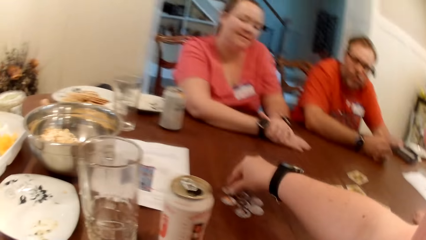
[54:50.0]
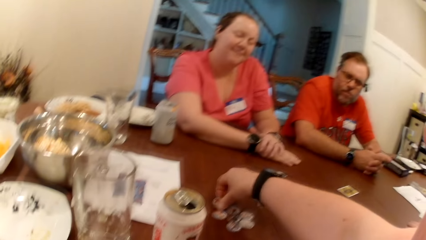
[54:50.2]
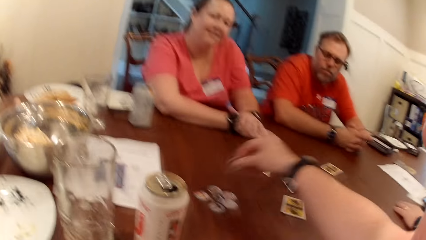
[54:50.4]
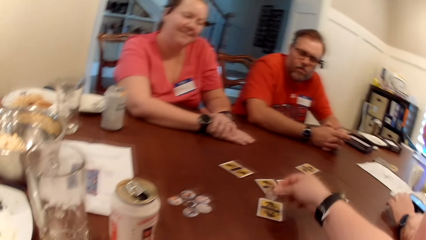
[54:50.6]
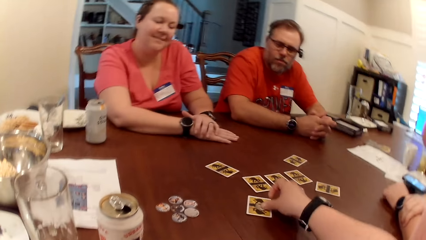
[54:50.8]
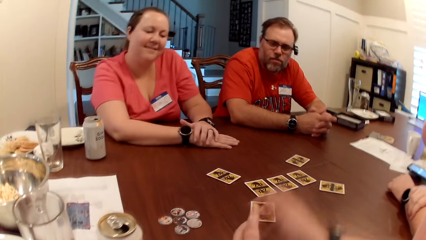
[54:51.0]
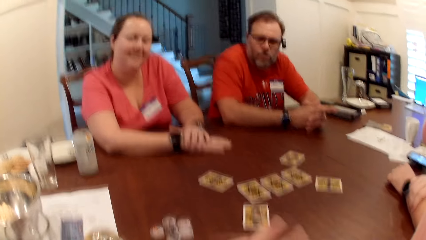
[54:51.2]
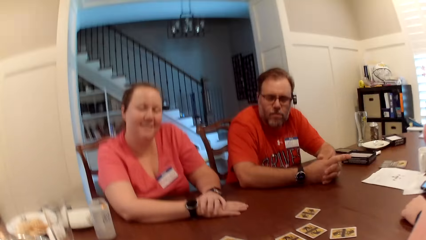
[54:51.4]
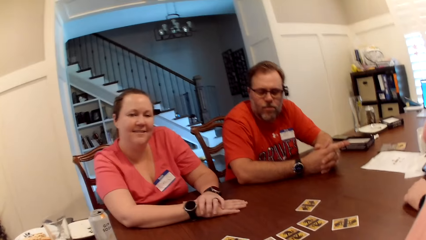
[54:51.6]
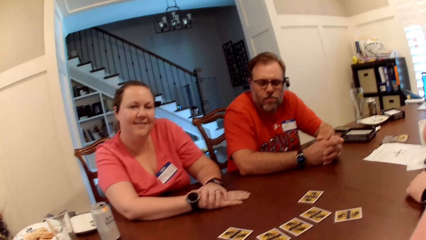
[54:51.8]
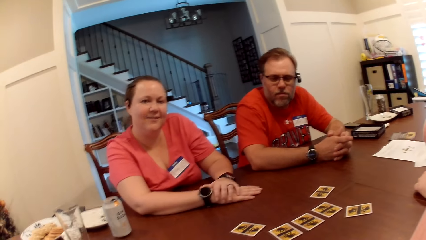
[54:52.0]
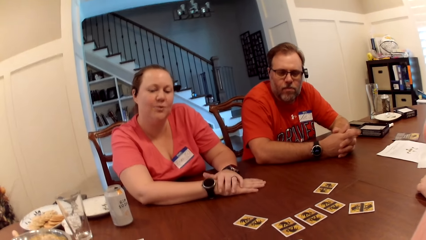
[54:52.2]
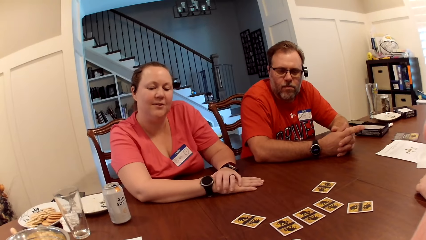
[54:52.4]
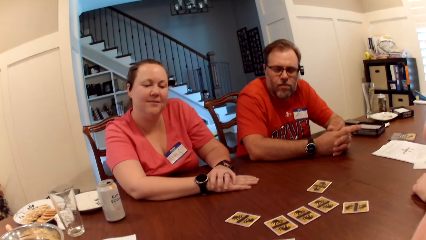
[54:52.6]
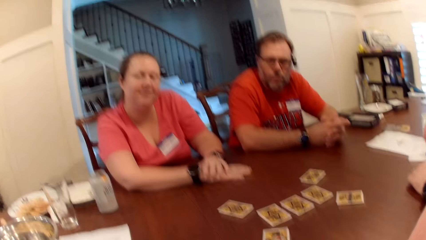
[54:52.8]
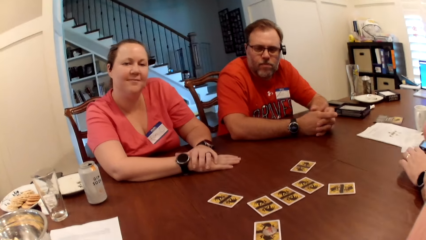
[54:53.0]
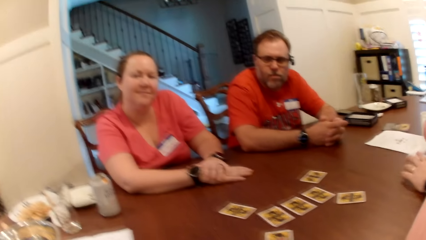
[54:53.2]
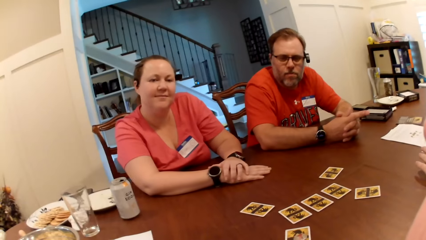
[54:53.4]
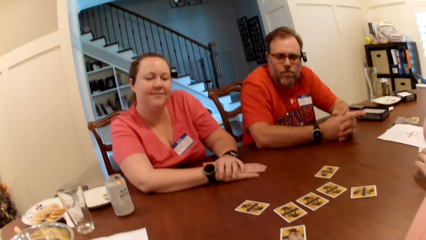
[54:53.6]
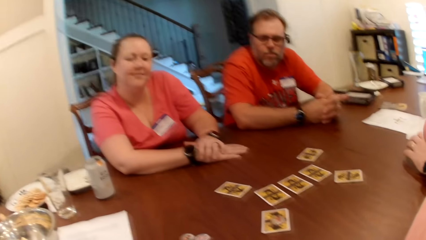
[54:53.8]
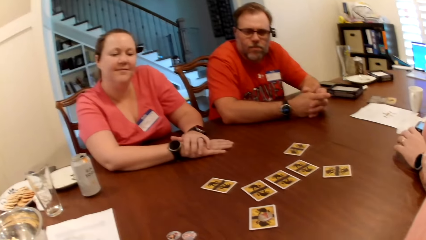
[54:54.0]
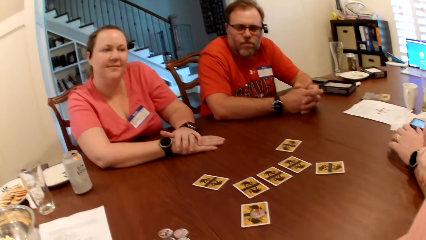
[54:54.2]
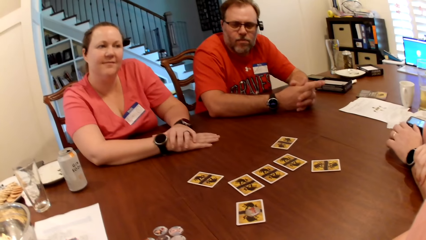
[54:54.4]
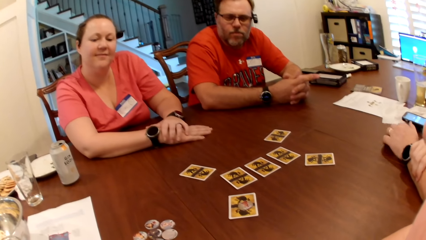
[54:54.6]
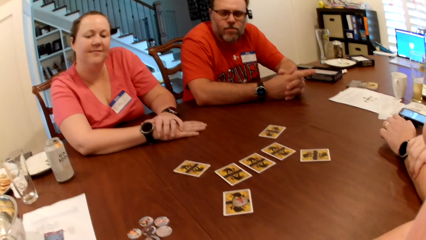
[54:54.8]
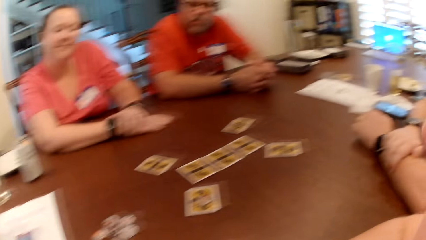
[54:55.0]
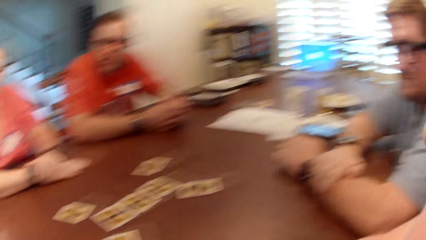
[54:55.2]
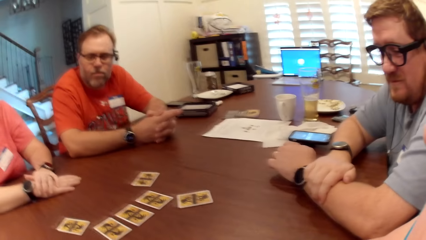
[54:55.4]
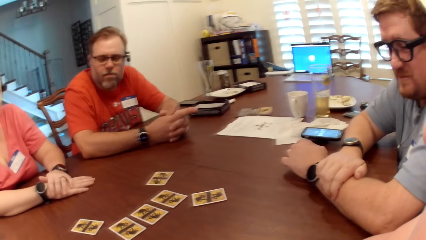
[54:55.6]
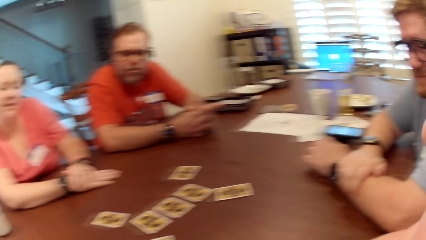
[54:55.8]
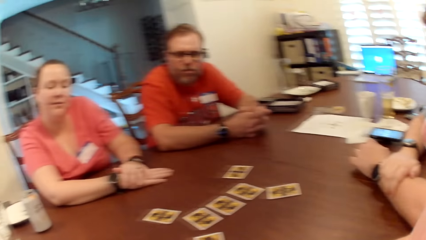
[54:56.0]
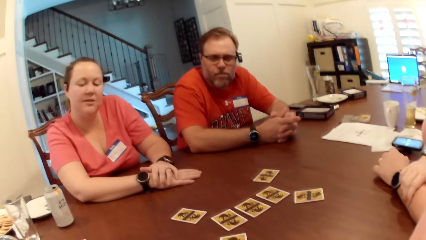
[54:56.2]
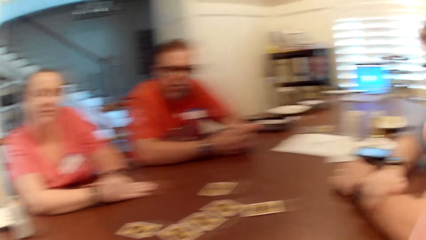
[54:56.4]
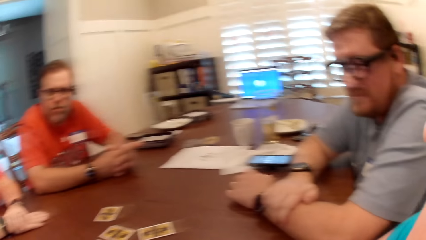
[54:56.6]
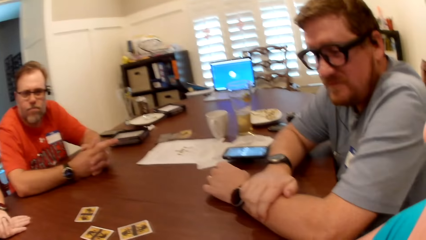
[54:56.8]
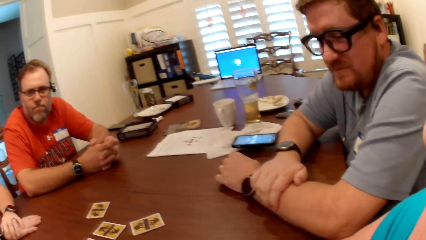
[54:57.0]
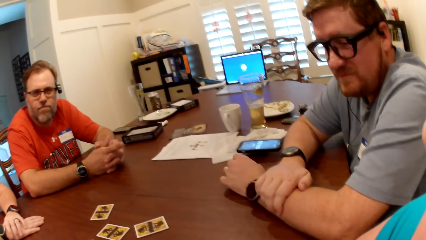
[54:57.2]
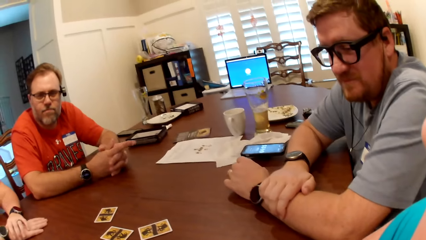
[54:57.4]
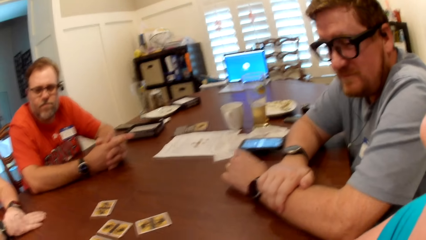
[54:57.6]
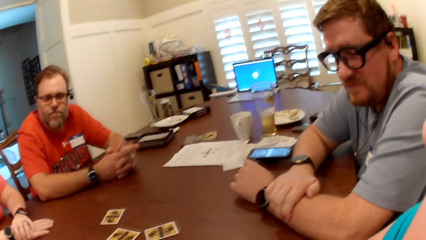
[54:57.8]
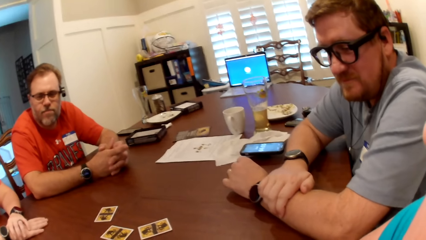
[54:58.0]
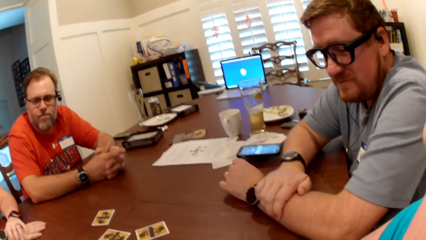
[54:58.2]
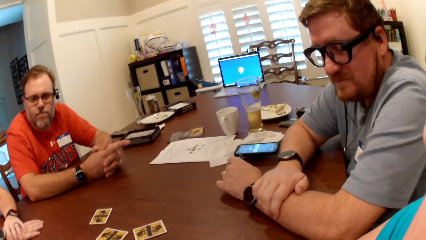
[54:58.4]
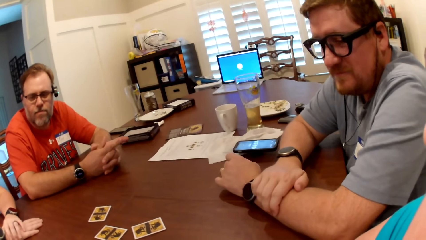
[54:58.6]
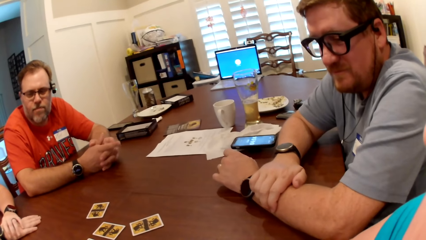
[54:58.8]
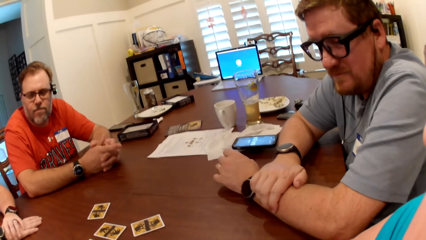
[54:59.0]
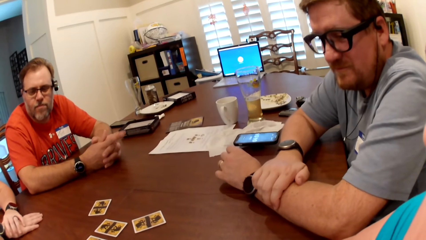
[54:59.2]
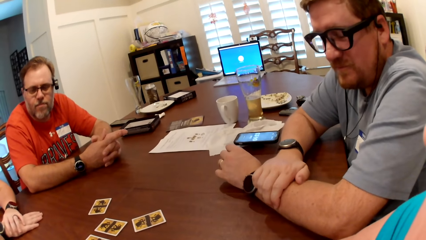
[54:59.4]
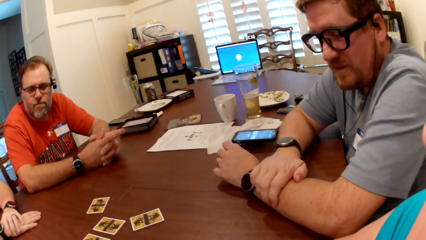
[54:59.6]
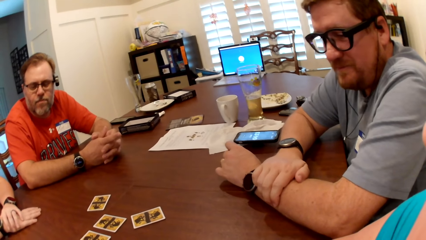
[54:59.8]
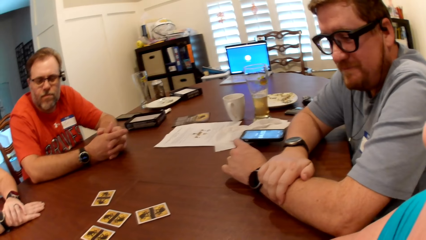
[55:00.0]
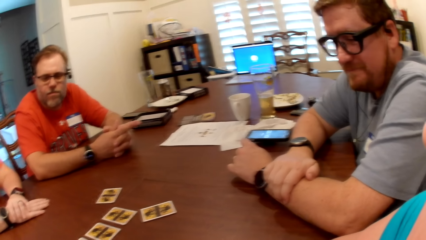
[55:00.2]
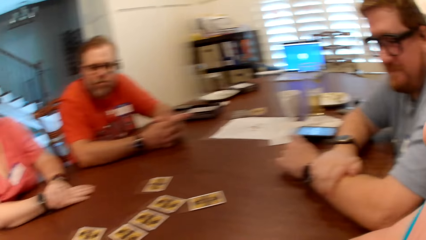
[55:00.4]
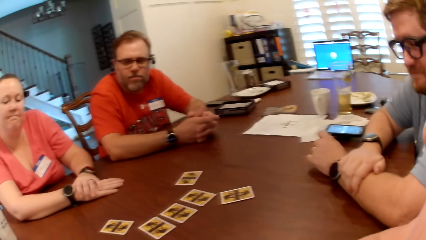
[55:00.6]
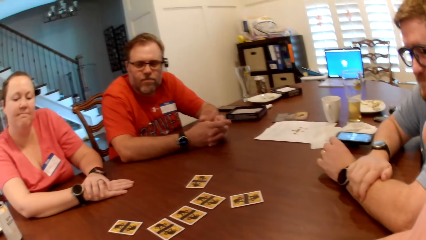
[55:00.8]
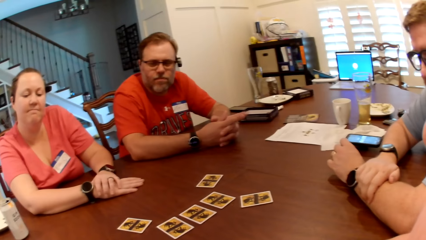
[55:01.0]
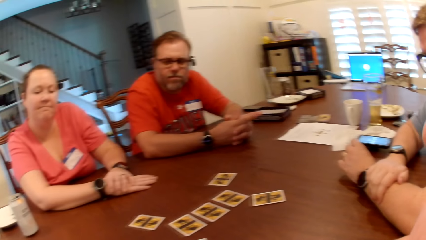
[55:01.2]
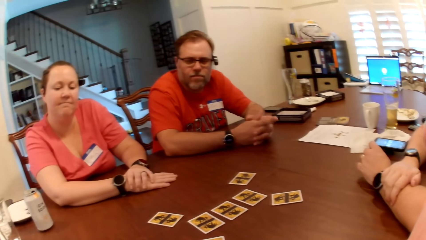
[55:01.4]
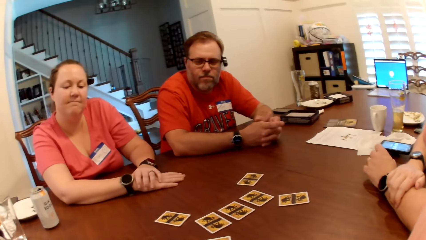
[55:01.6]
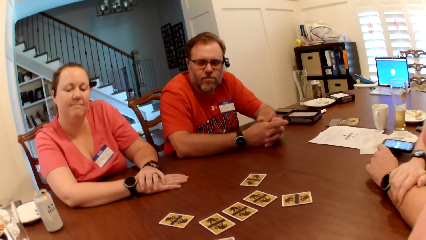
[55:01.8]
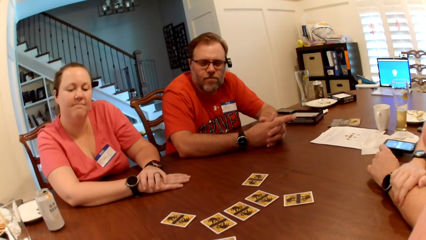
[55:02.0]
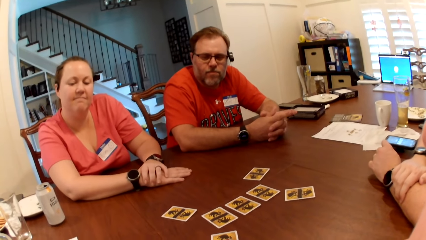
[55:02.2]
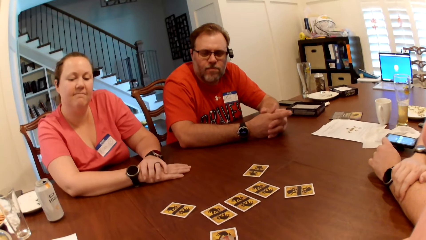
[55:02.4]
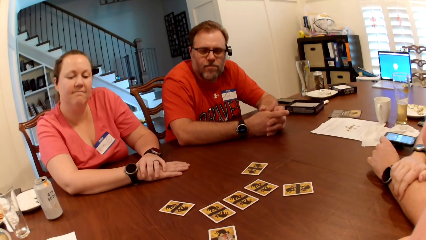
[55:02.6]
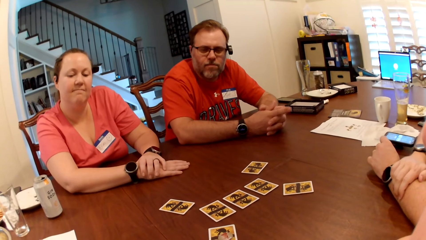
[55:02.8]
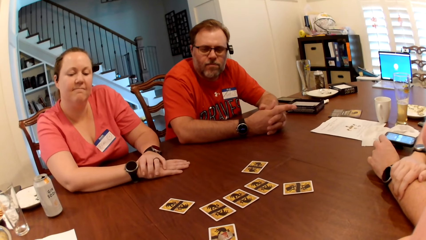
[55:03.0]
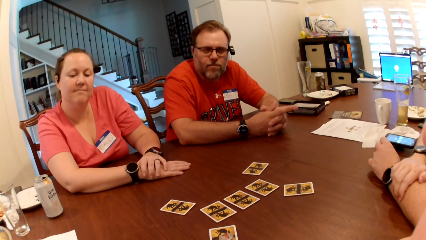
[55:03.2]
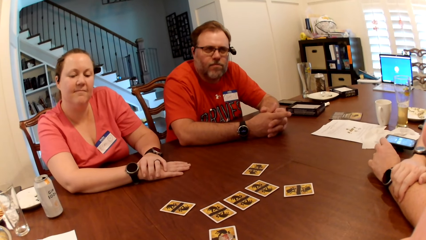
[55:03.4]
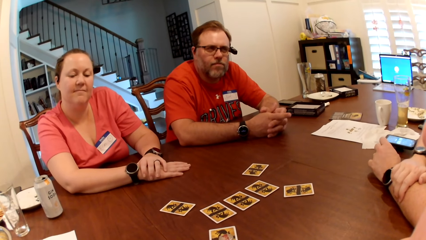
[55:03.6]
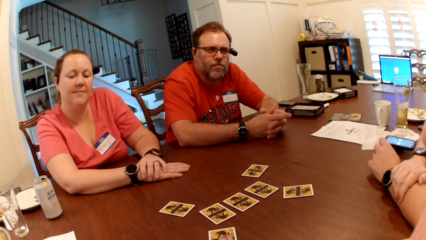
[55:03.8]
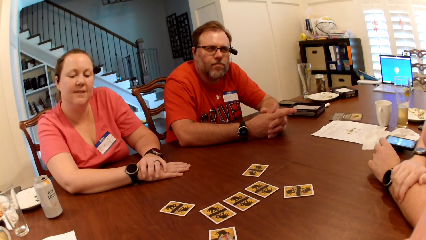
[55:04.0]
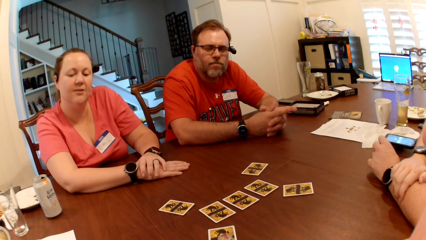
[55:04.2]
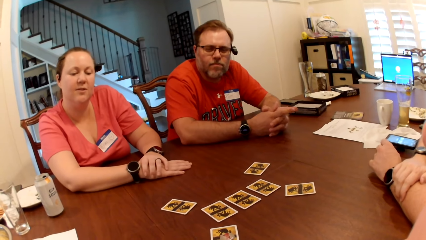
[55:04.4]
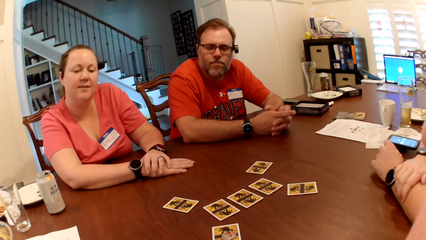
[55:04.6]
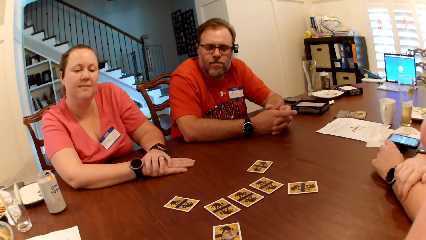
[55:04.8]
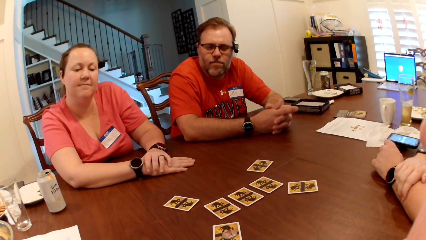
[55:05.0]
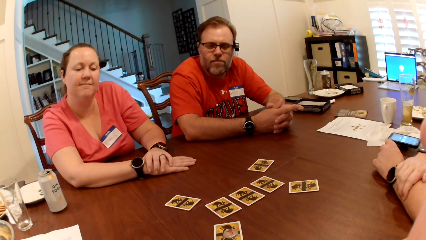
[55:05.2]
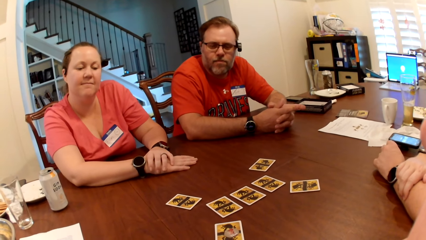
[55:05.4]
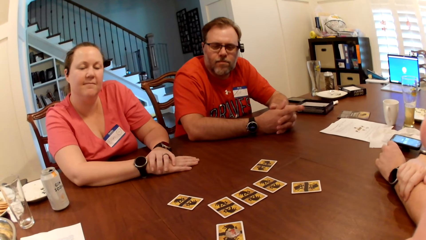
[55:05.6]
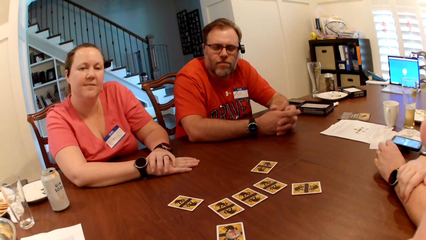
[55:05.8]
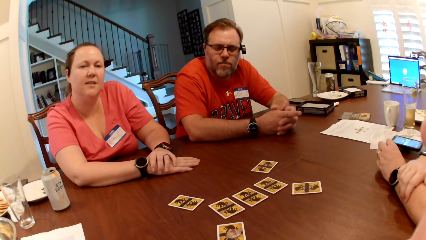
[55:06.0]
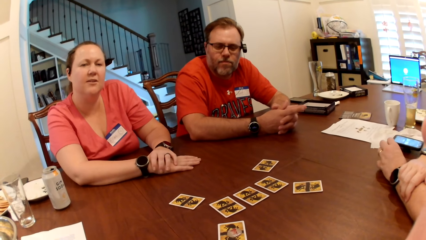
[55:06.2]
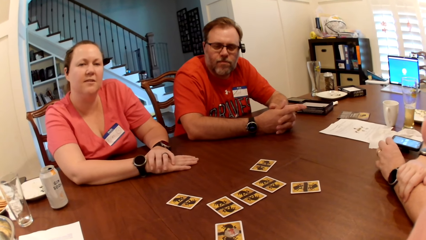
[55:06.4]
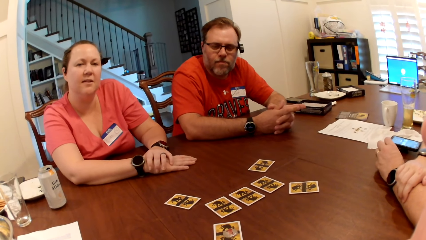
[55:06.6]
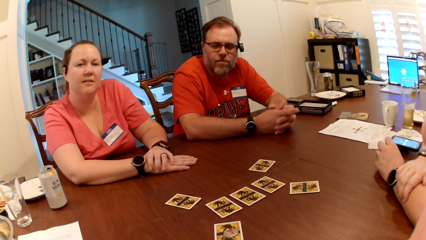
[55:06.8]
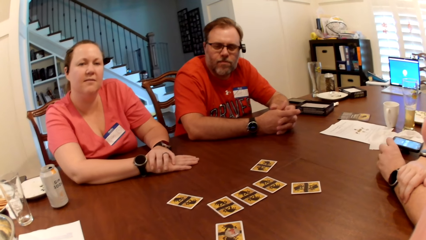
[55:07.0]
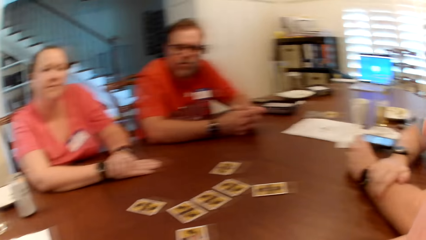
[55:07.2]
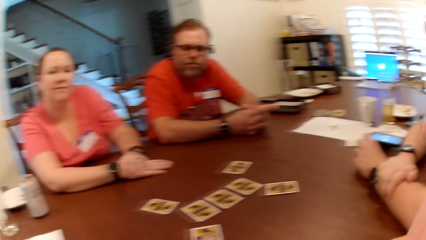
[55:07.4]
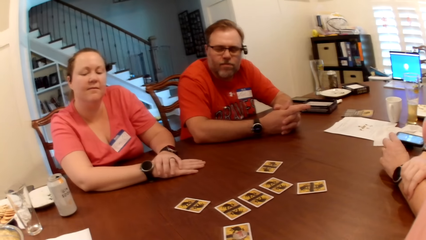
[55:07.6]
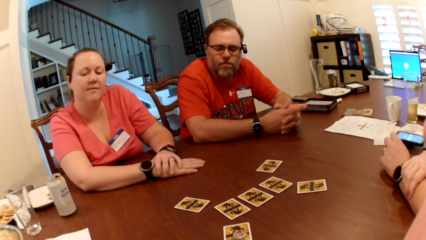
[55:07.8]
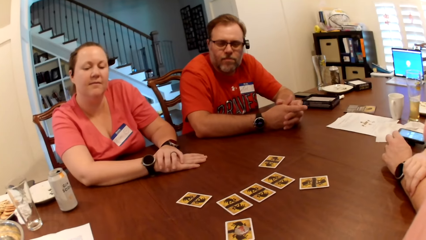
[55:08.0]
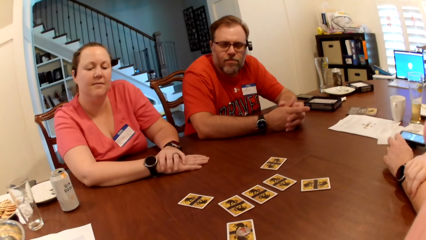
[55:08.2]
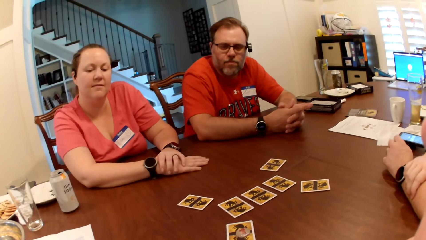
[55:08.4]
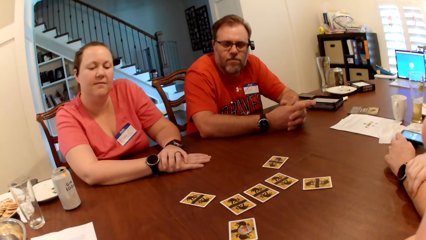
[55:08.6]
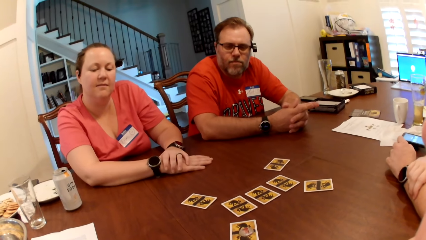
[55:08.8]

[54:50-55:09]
The camera wearer picks up a card token on the table with her right hand. She drops the card token on the card on the table with her right hand. She converses with a woman and a man. Another man converses with the camera wearer, a third man and a woman. The camera wearer pauses. She converses with the woman and the man again.
